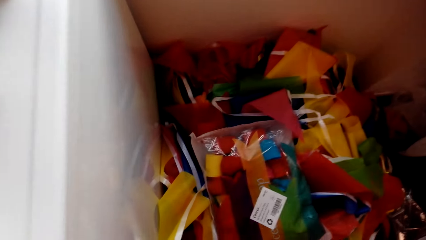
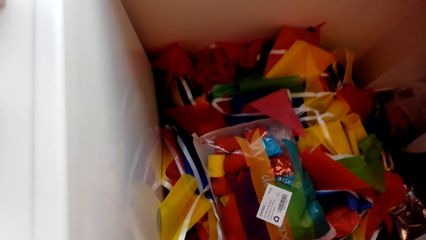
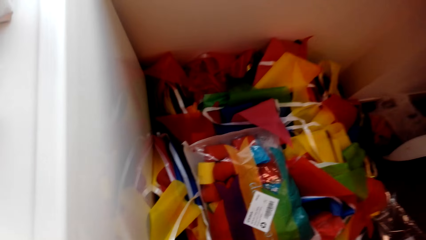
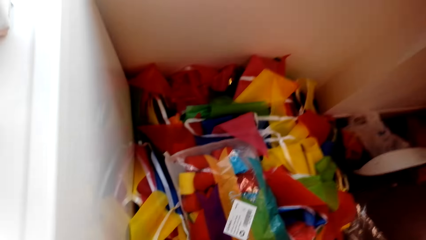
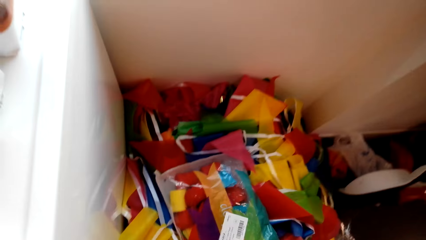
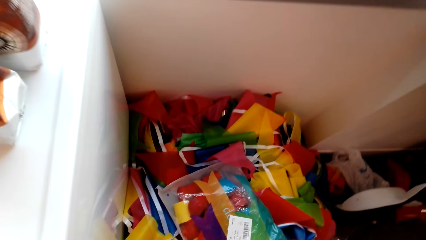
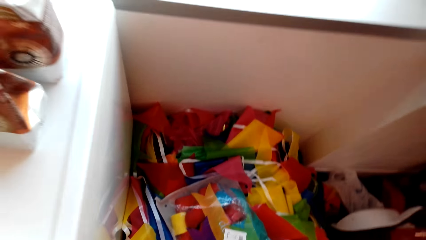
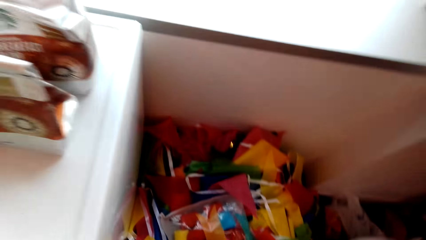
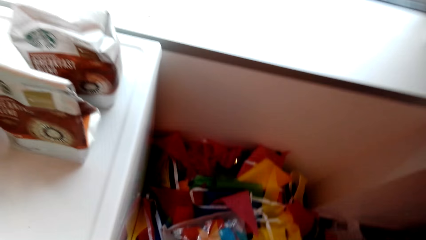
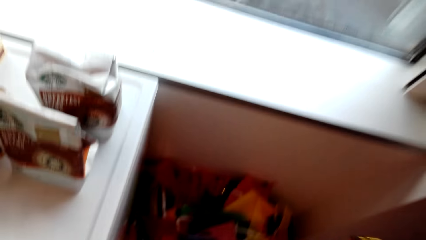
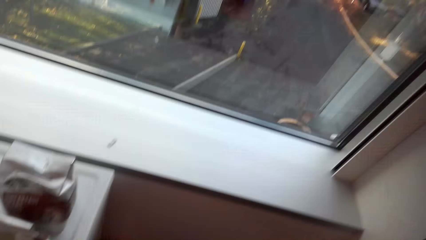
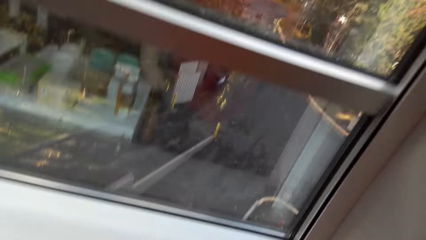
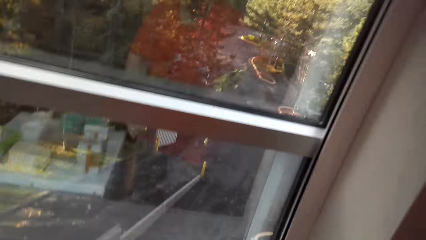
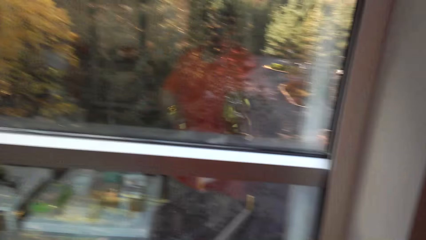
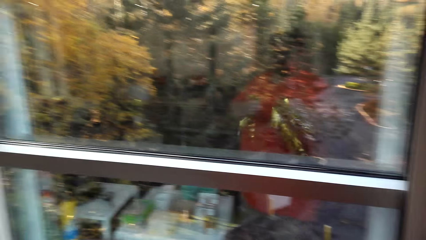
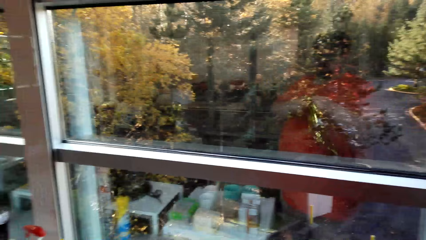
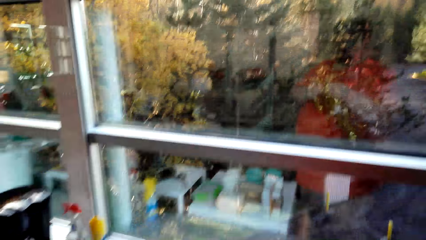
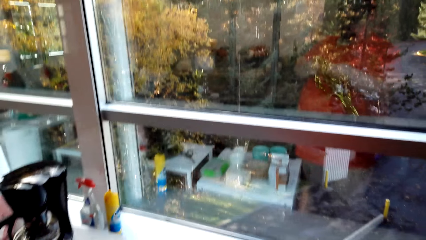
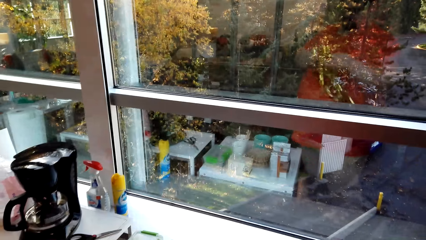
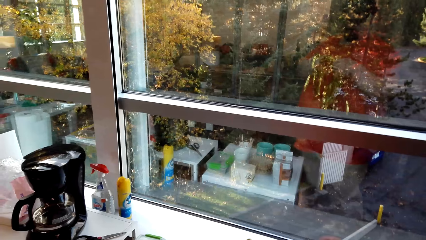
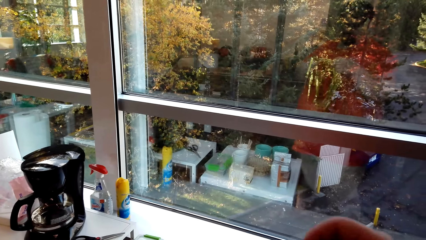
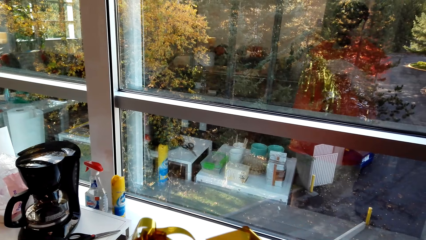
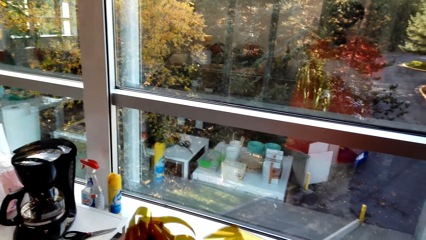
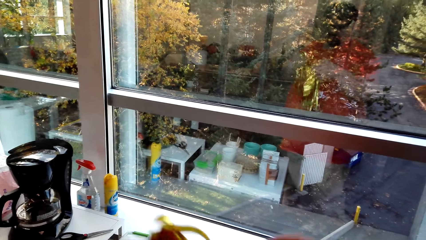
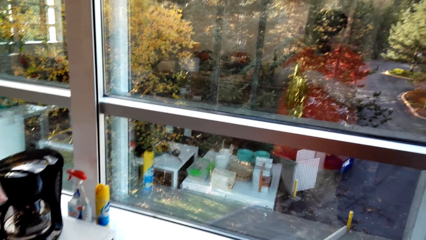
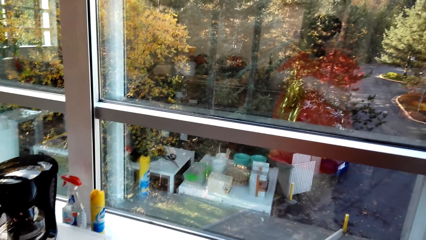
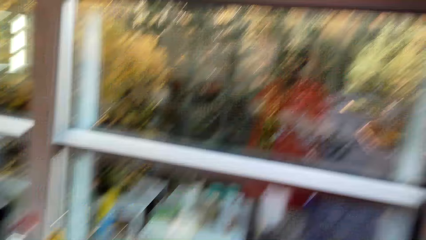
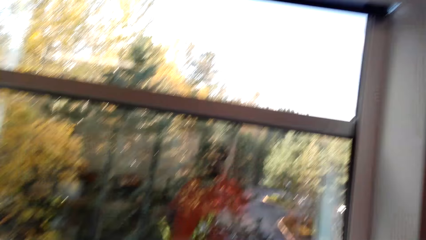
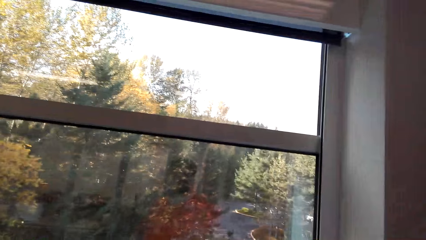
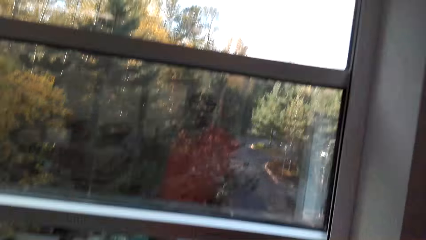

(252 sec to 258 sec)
The camera wearer picks up something. They check the decoration.

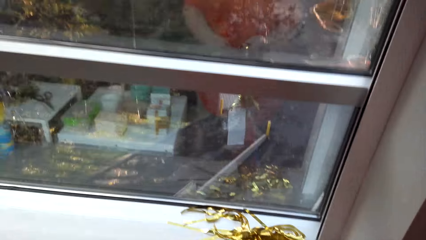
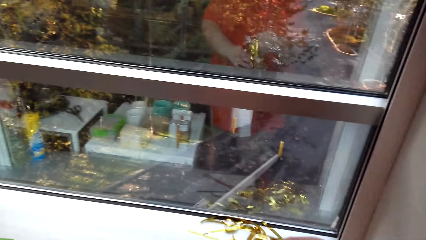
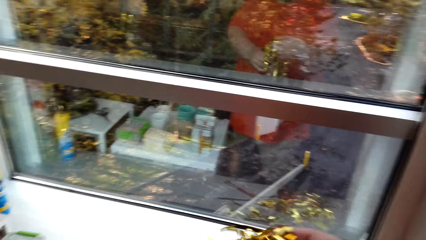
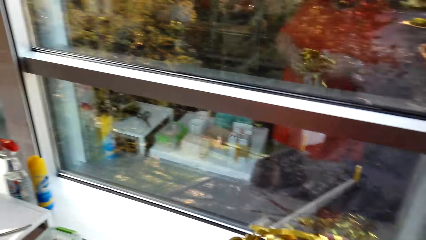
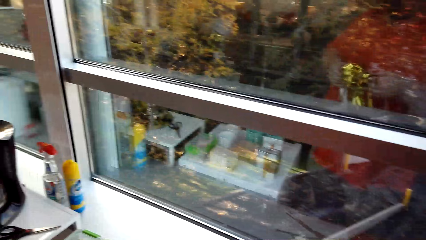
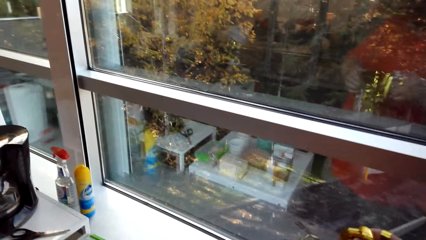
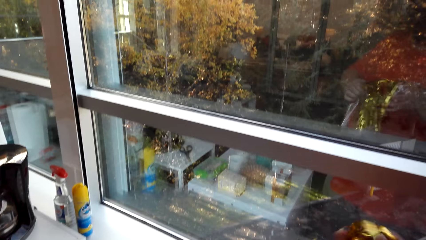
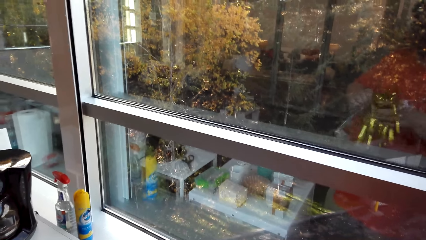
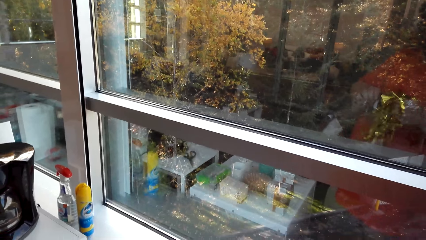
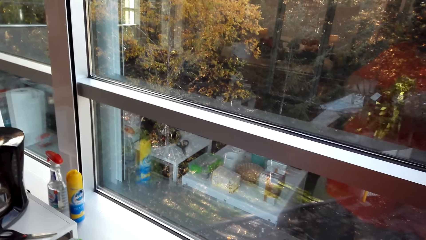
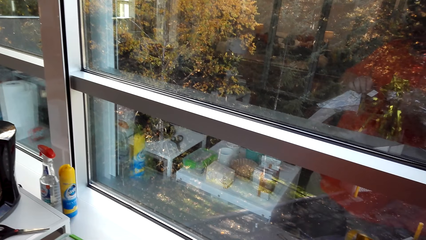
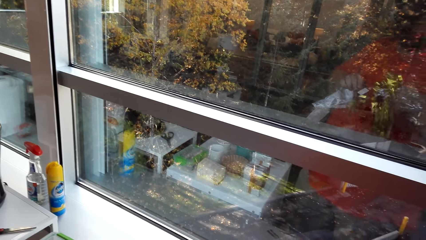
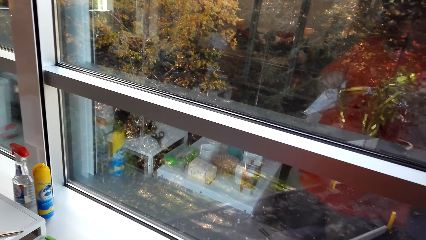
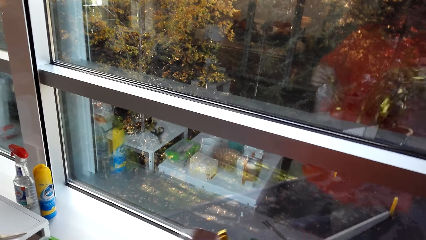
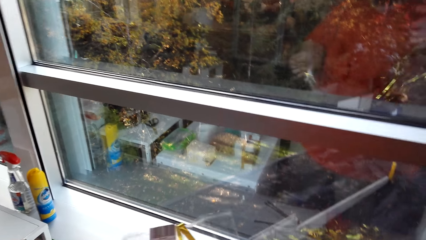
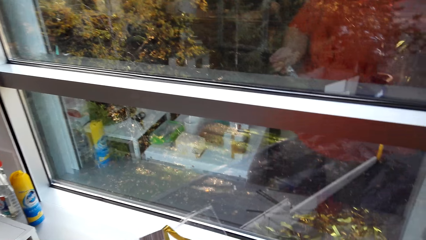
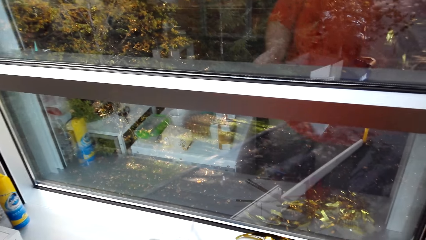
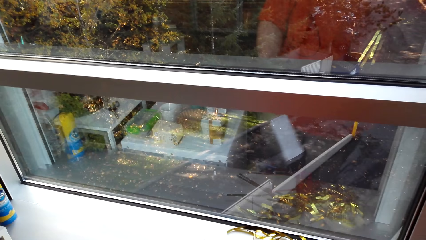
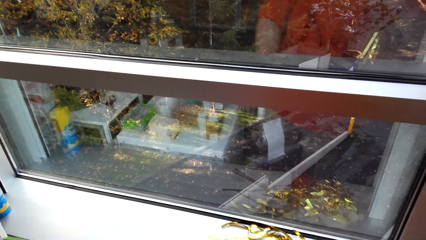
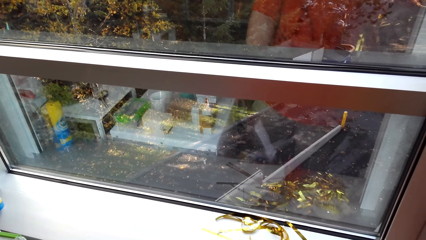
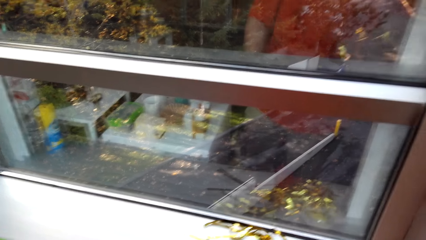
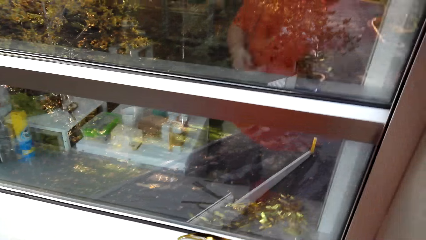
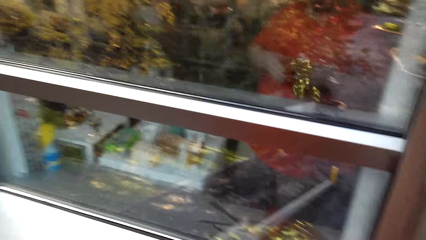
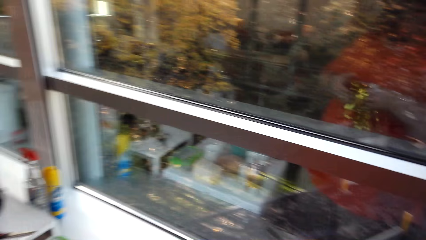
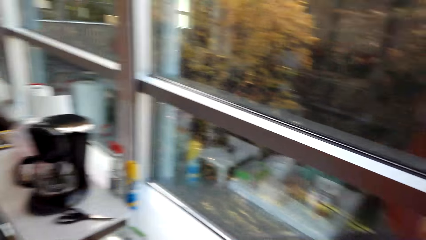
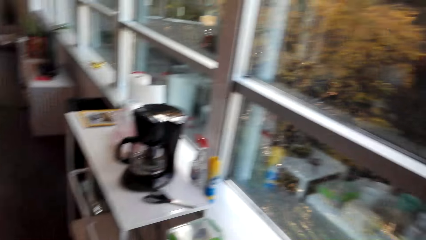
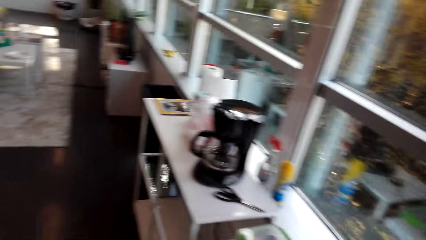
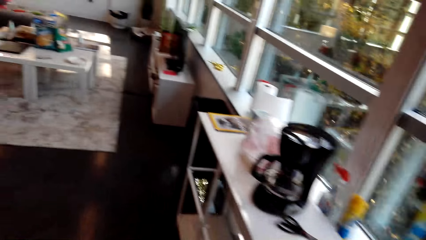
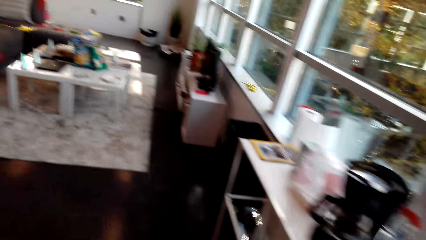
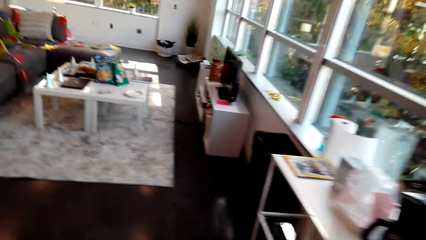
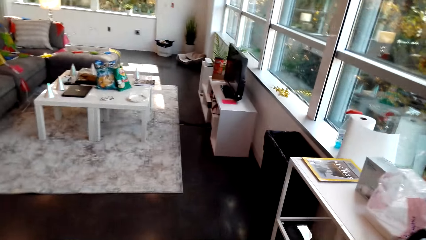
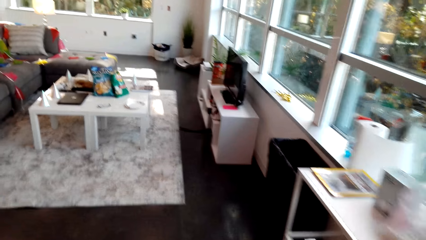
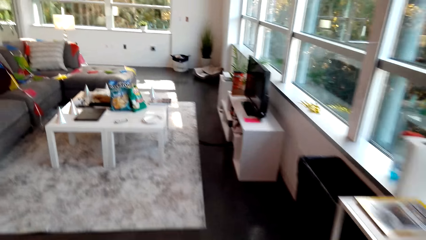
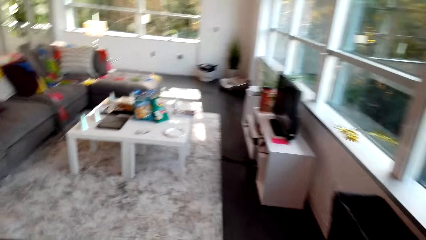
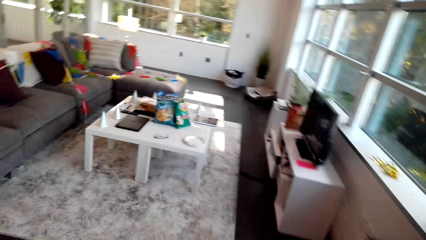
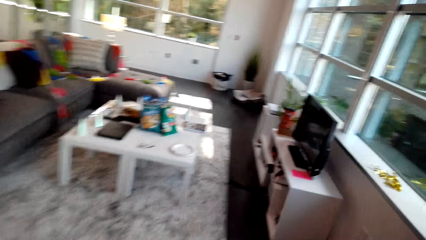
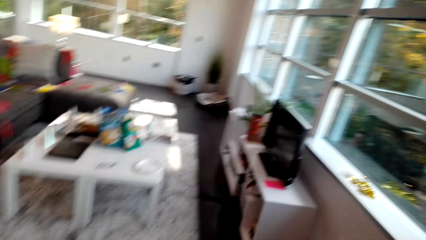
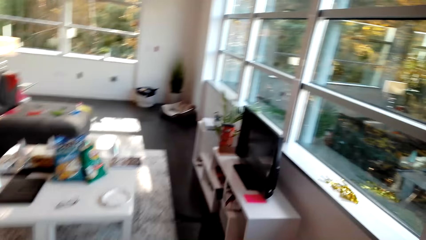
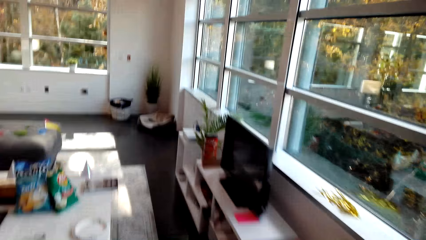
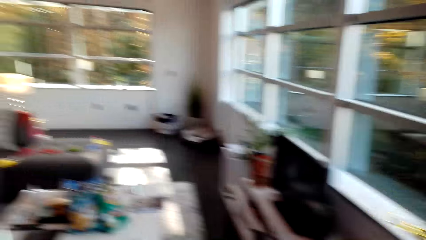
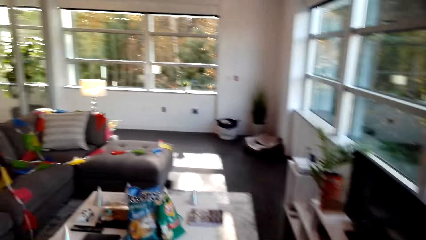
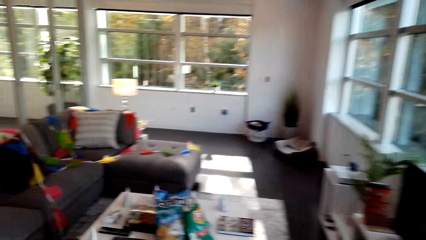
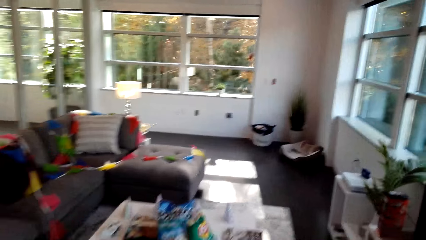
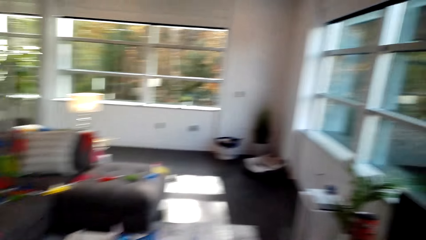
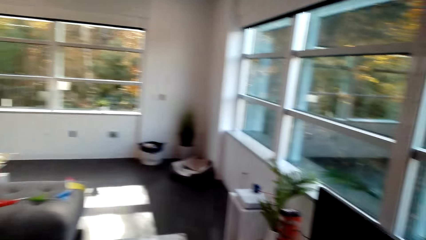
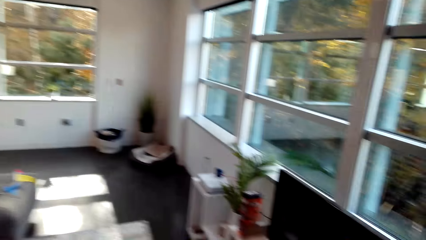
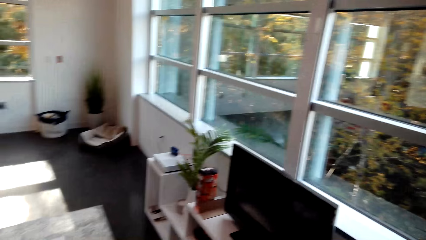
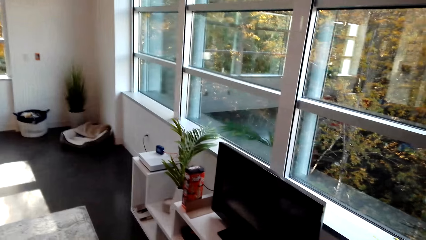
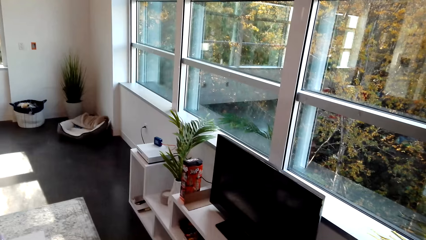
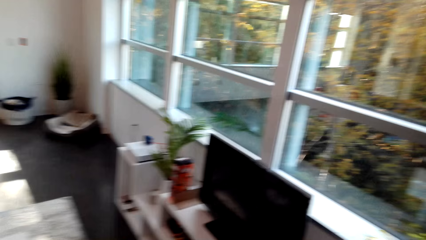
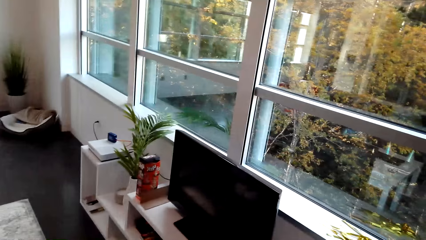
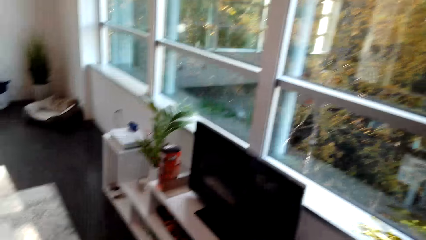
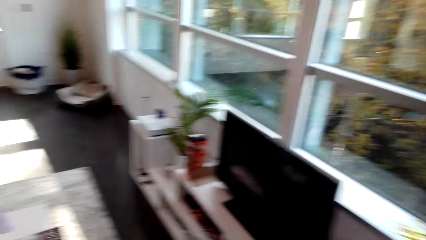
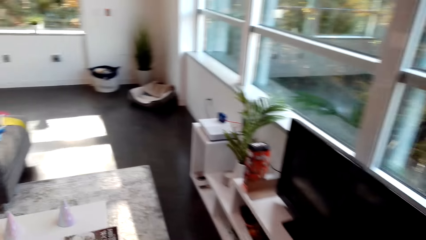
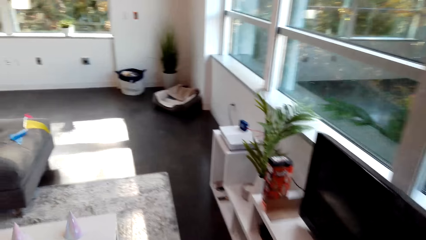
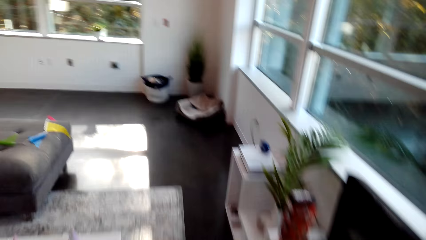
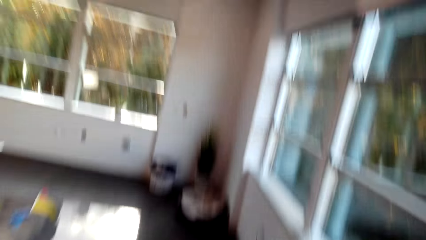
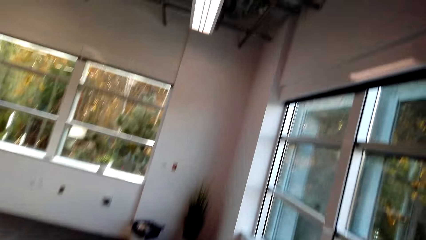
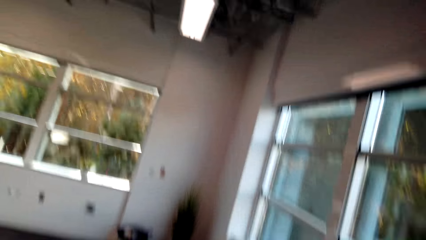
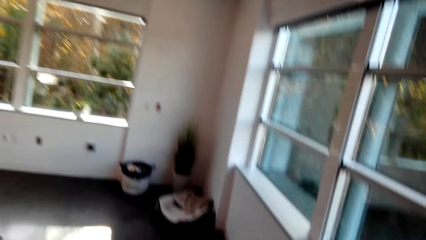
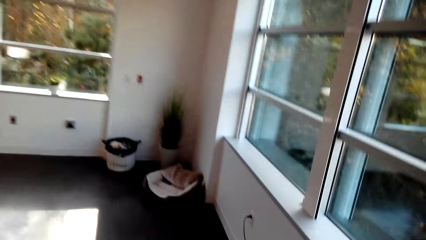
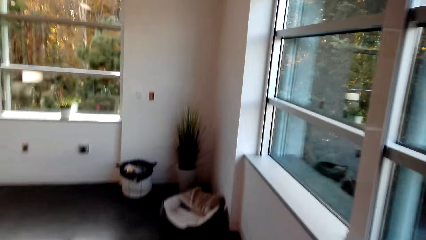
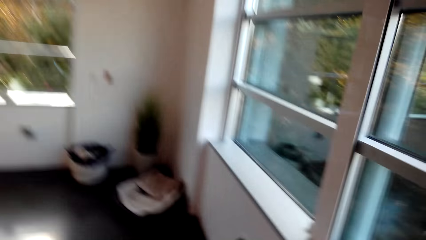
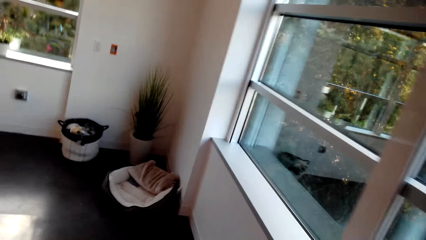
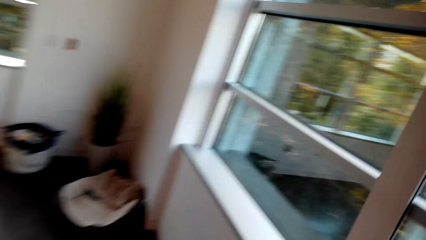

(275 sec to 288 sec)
The camera wearer checks the decoration. They drop a polythene paper. They hold the decoration. They walk across the living room.
